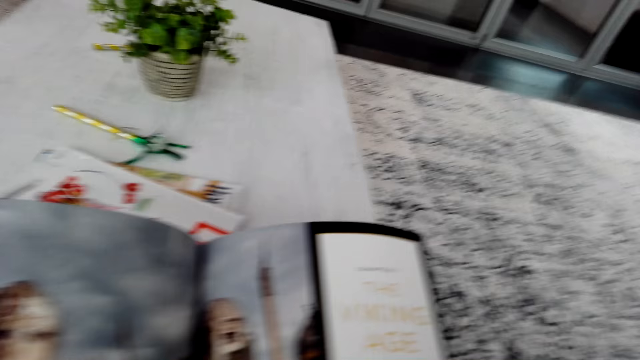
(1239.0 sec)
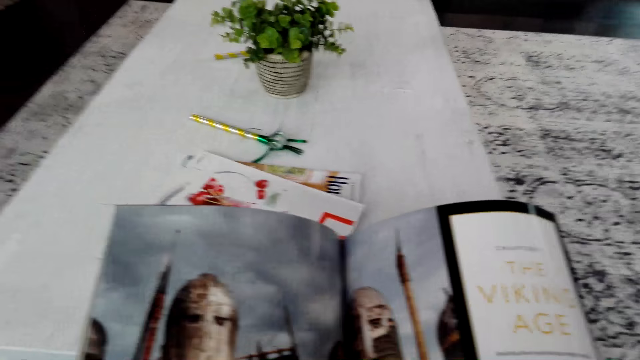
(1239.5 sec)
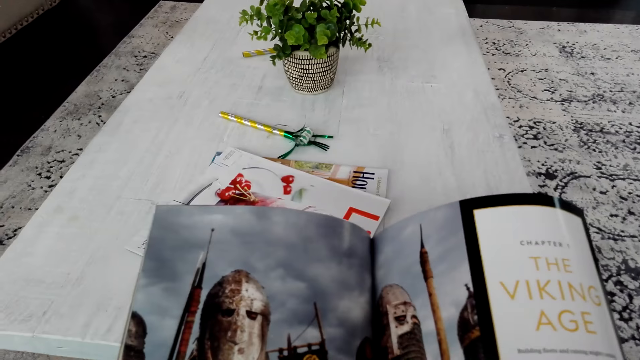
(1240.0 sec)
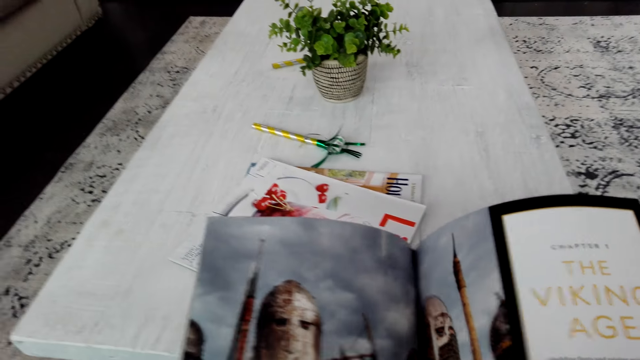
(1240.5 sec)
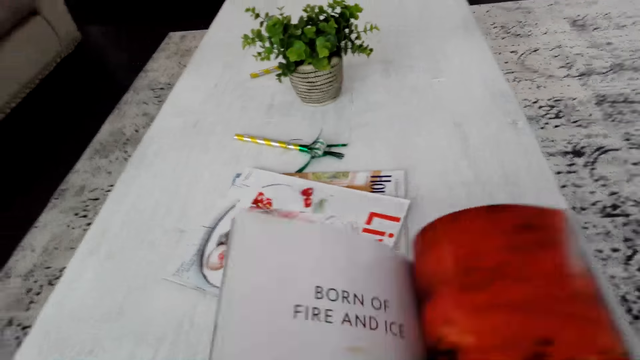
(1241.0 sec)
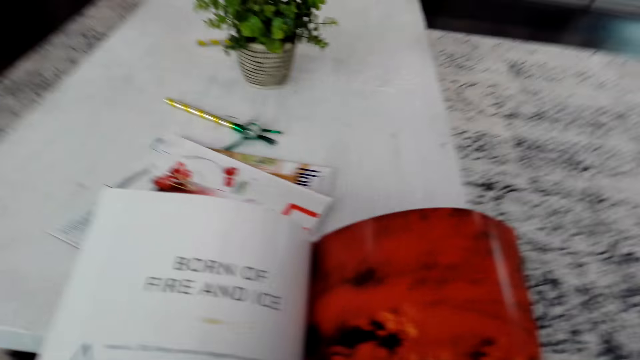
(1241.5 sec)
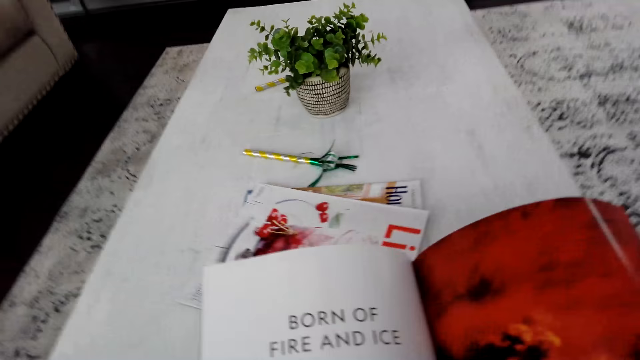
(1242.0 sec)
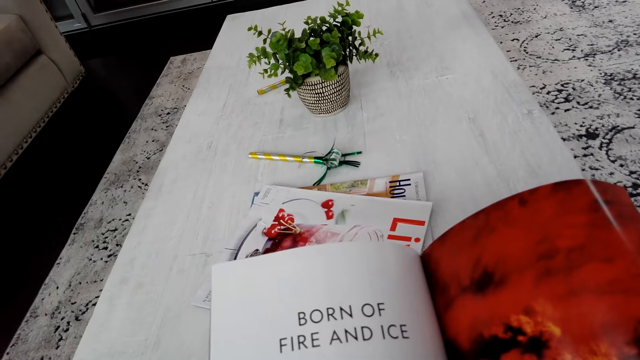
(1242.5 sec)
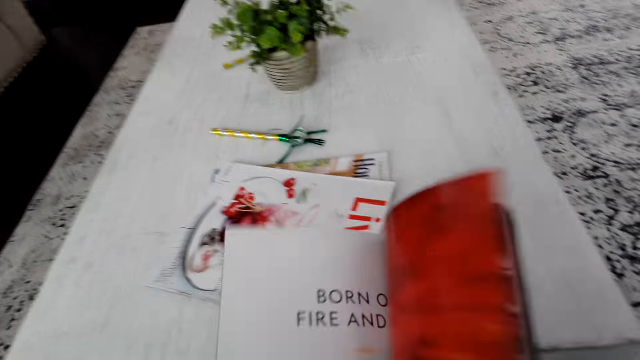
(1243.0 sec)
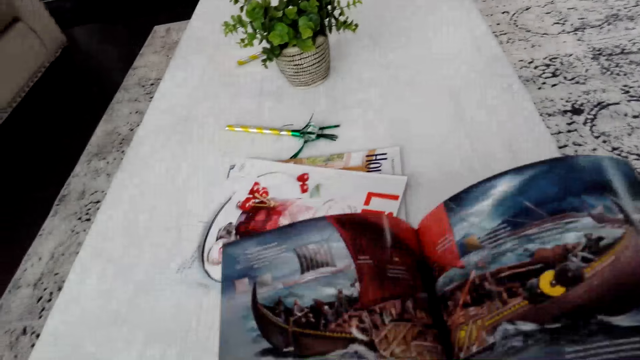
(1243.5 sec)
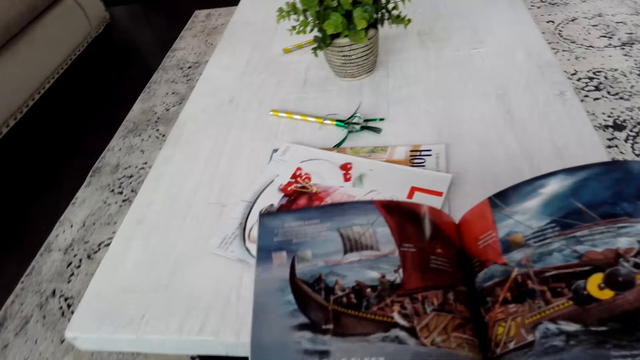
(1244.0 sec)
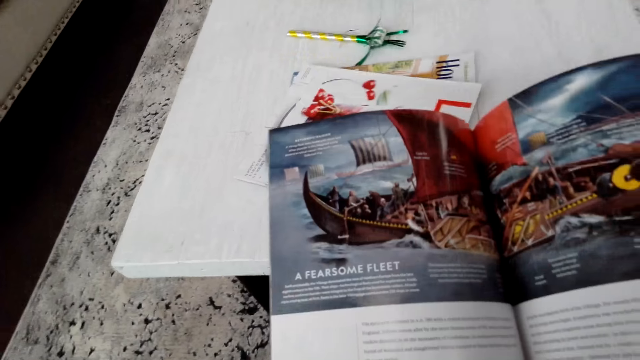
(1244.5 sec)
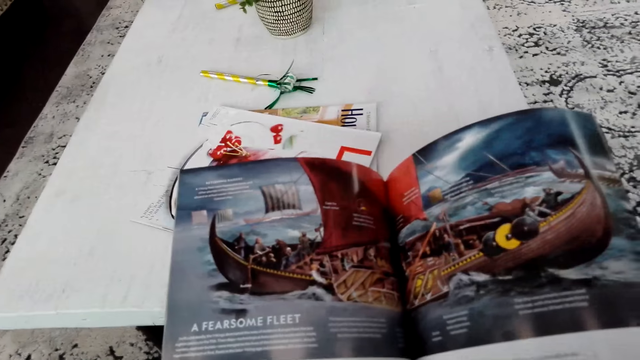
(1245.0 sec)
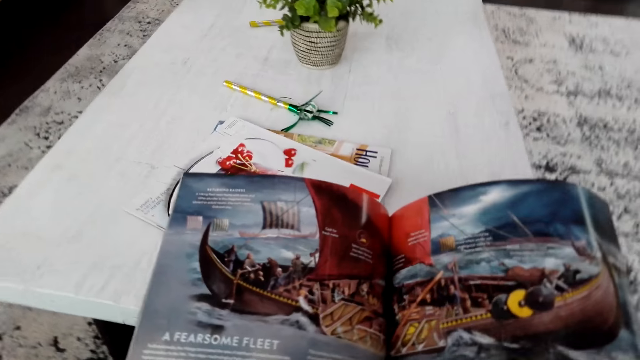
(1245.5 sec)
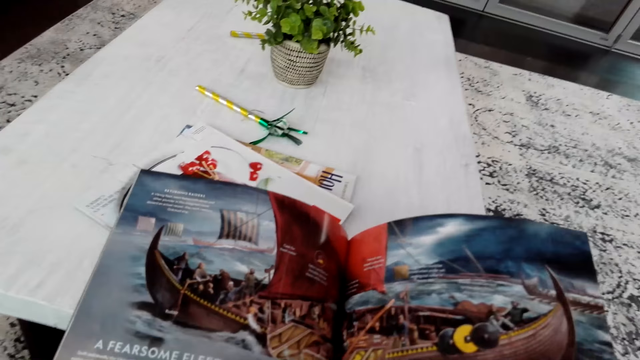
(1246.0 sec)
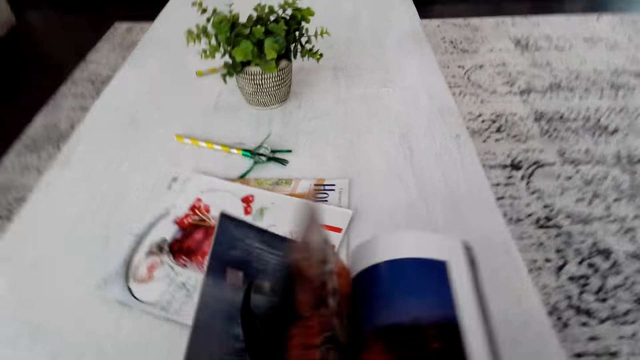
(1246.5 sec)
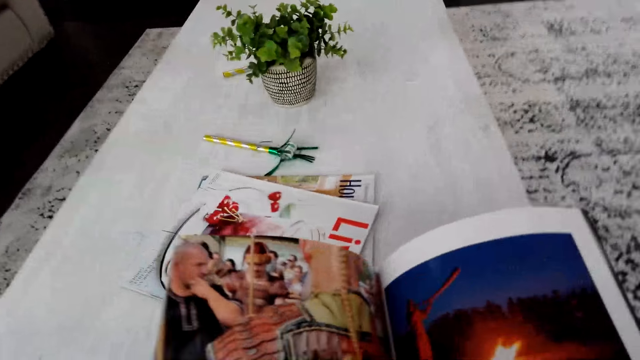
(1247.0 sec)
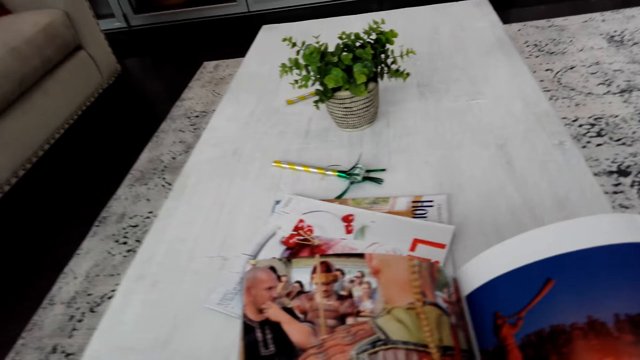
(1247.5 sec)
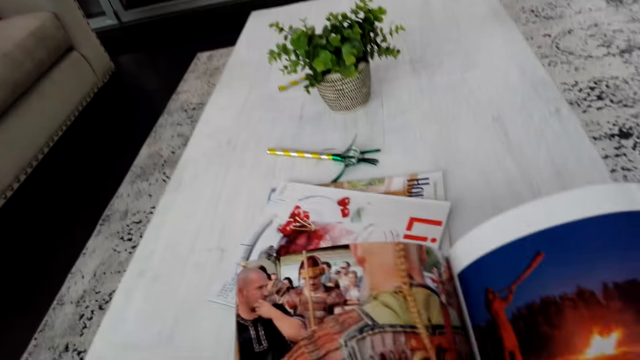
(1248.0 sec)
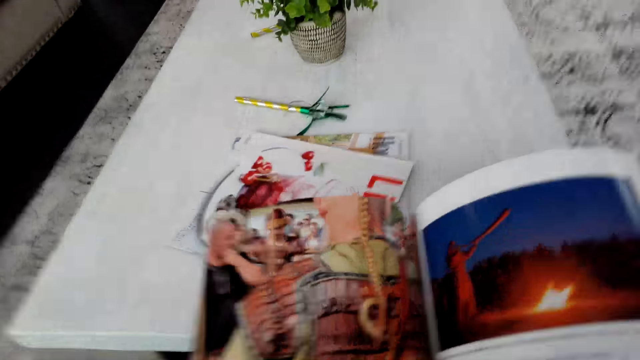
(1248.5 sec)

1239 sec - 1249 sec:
The camera wearer reads the book. They turn a page in the book. They read the book. They turn a page in the book. They read the book. They turn a page in the book.

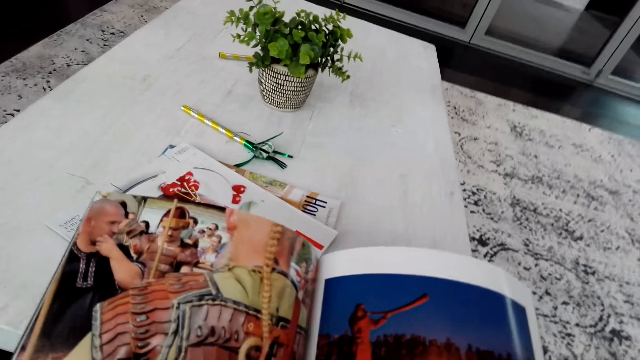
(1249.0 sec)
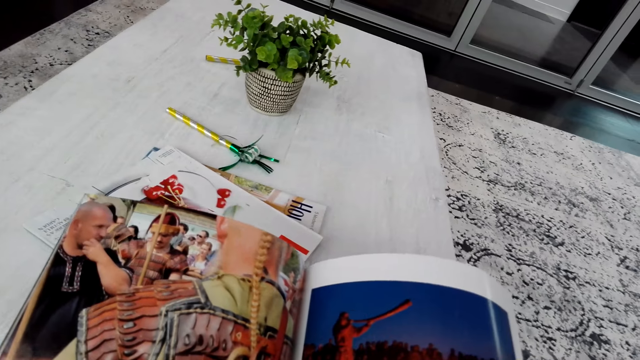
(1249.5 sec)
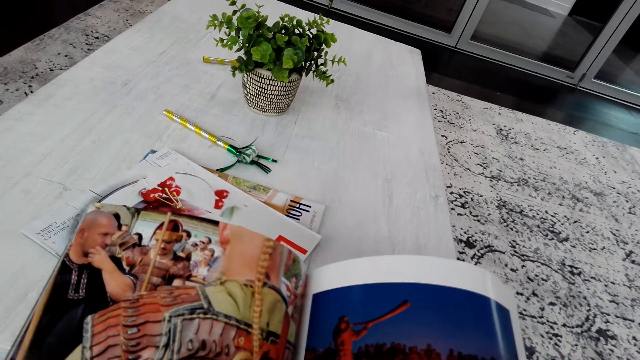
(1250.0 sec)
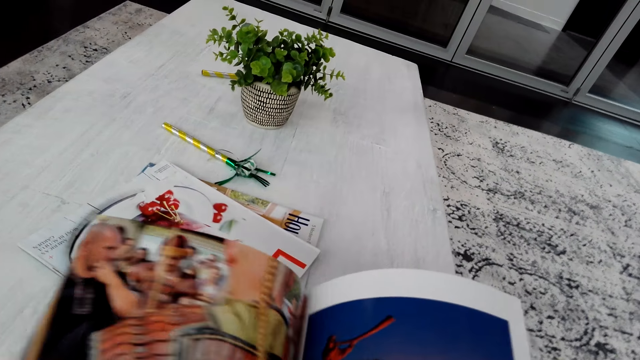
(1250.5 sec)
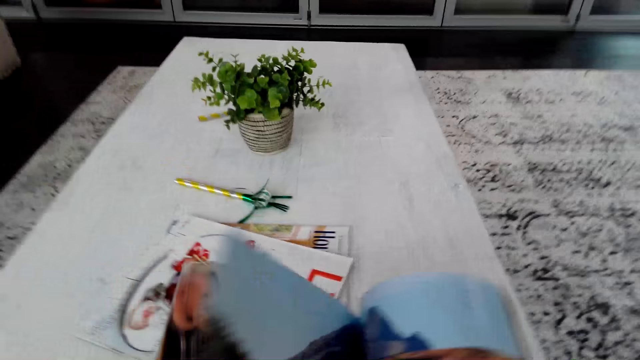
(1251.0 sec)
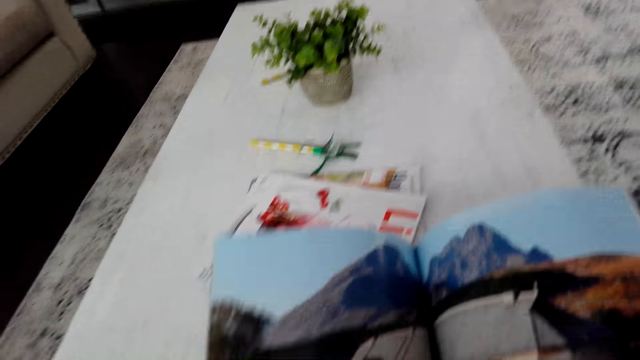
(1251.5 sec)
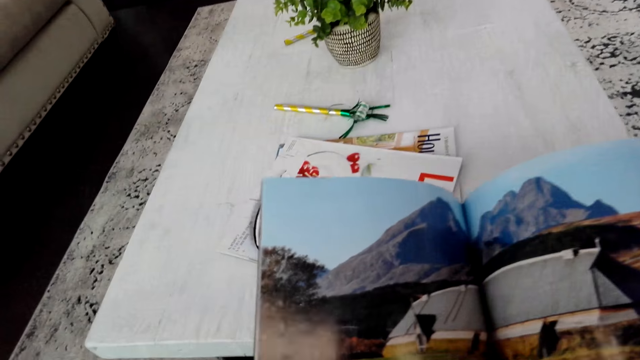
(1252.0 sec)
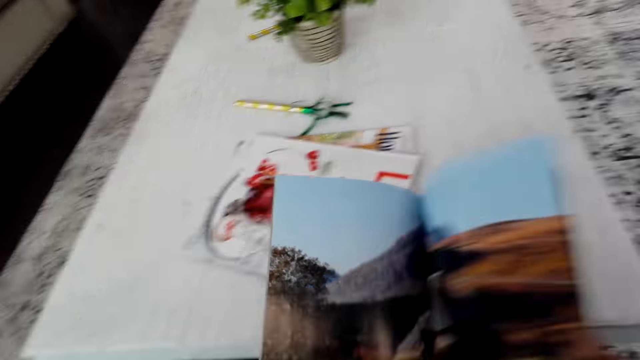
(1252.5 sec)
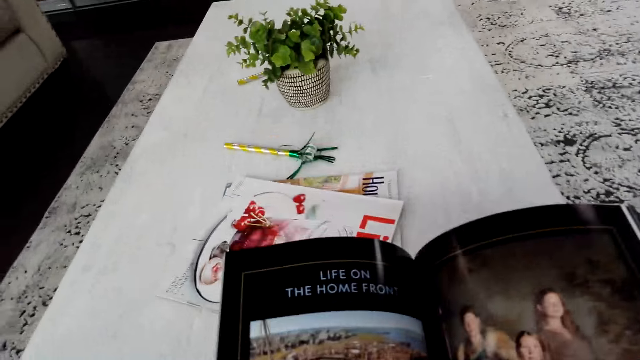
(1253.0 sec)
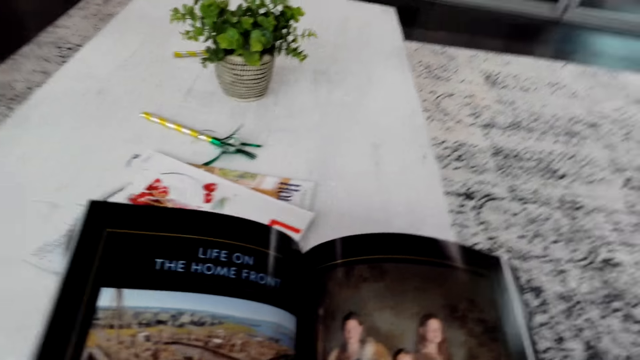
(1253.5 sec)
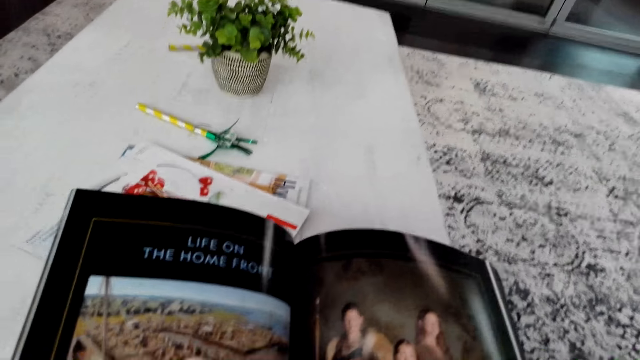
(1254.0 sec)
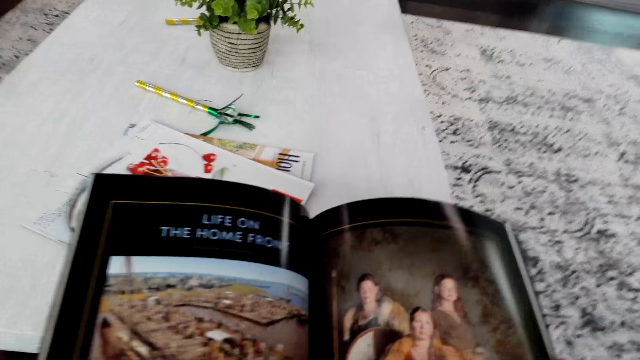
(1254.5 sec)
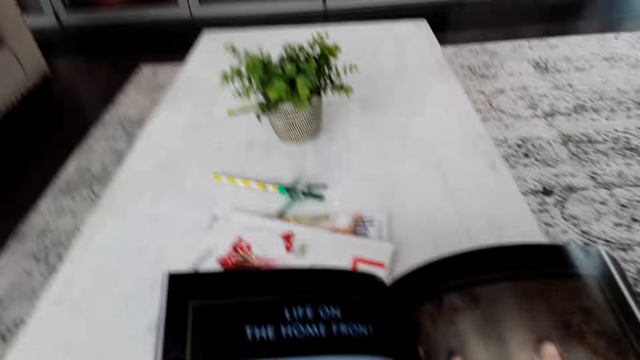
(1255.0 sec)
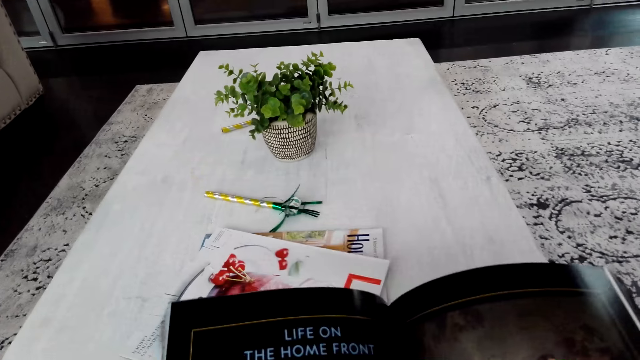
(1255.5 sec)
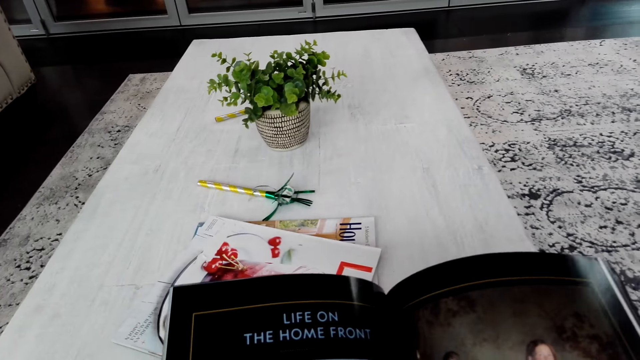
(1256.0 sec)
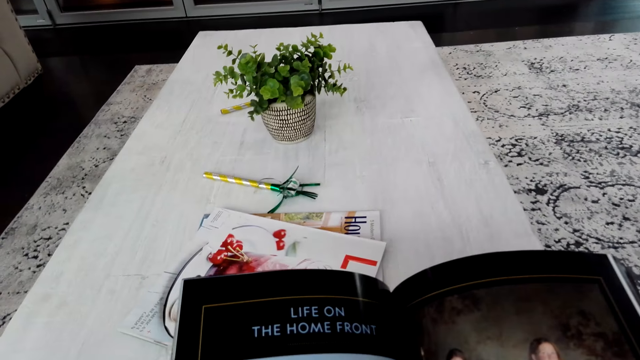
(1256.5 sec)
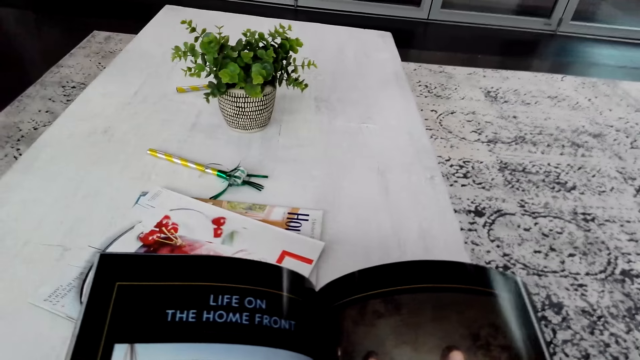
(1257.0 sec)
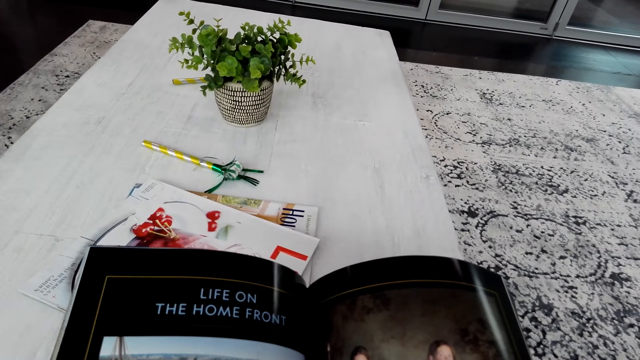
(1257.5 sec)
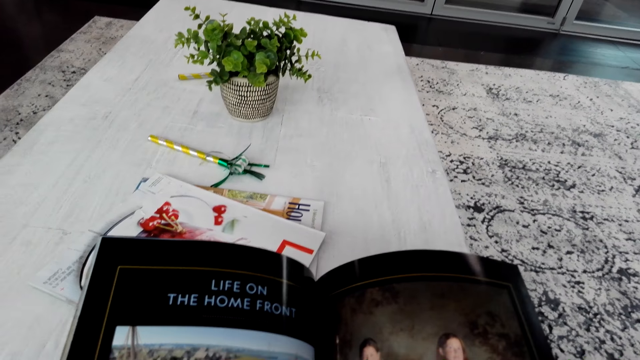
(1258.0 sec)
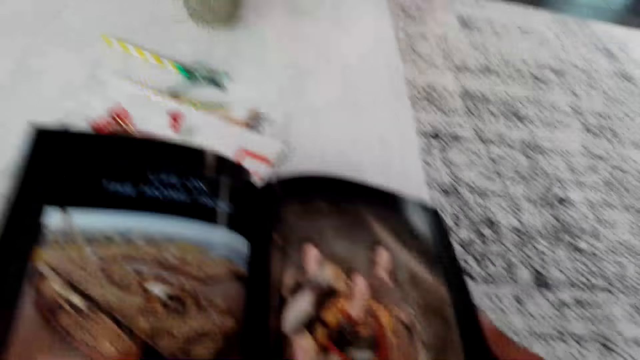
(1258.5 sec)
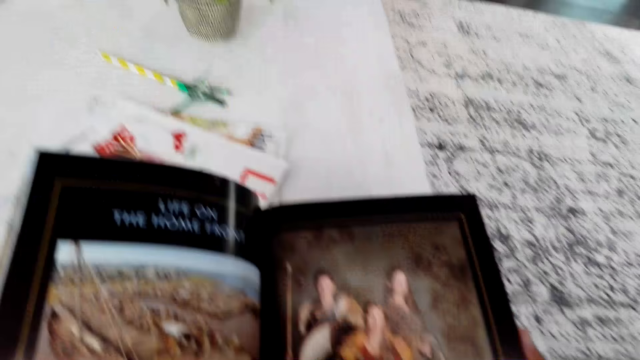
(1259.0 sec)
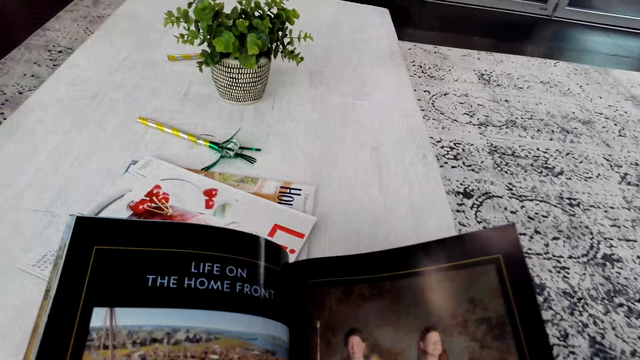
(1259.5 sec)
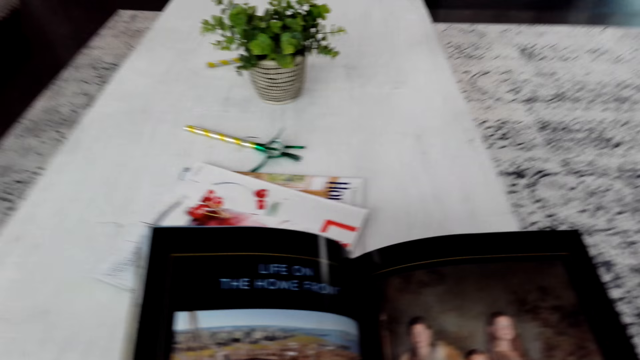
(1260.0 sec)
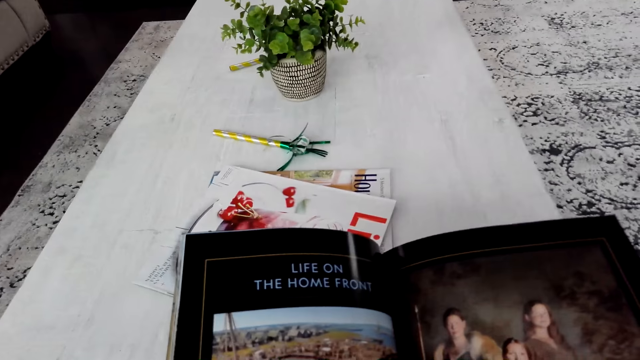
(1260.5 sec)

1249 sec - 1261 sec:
The camera wearer looks at the book. They turn a page in the book. They do it again. They look at the book.
